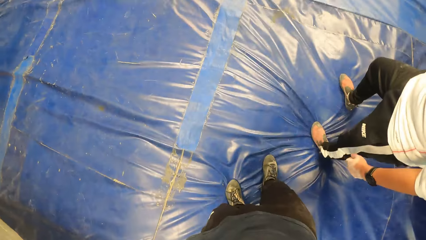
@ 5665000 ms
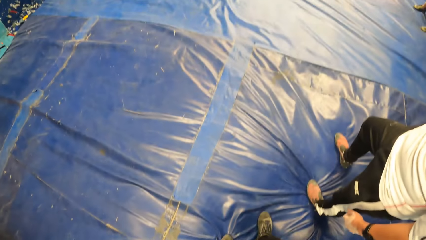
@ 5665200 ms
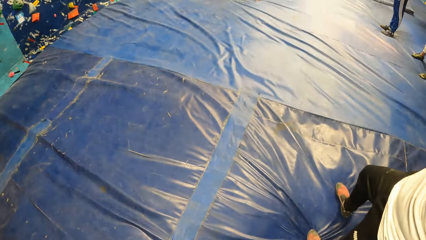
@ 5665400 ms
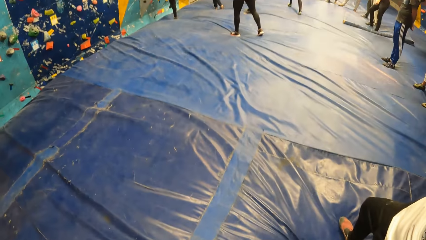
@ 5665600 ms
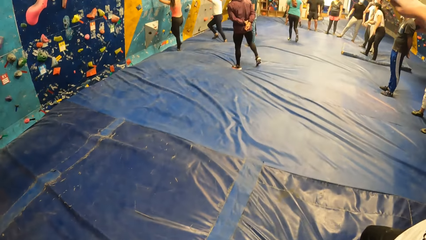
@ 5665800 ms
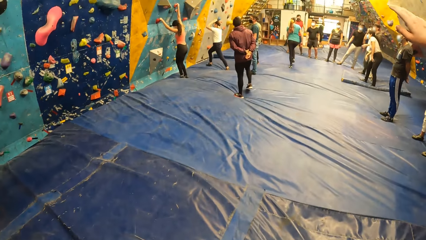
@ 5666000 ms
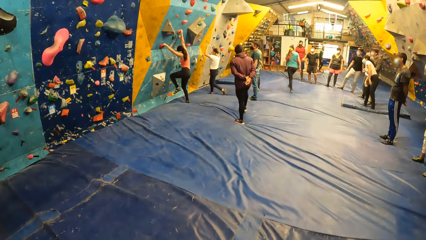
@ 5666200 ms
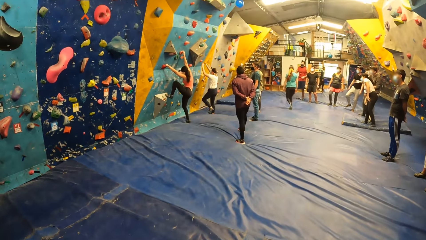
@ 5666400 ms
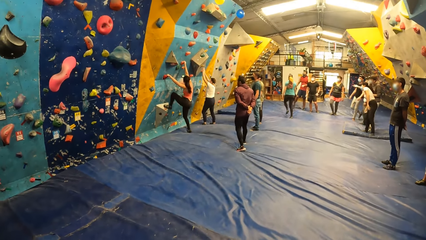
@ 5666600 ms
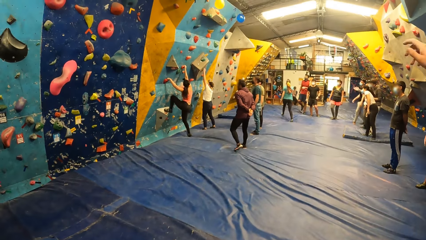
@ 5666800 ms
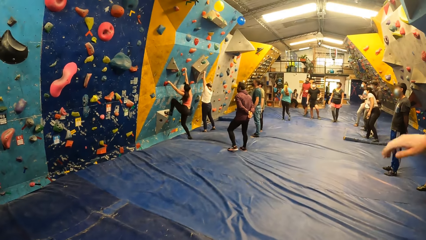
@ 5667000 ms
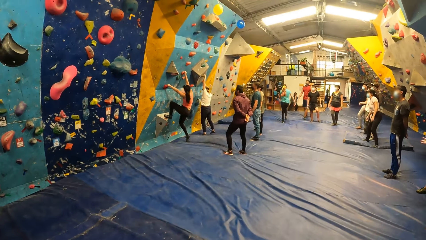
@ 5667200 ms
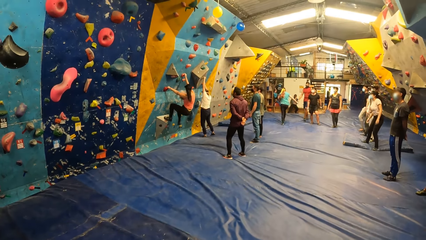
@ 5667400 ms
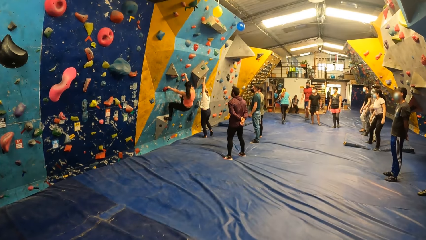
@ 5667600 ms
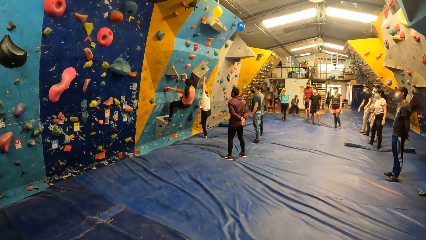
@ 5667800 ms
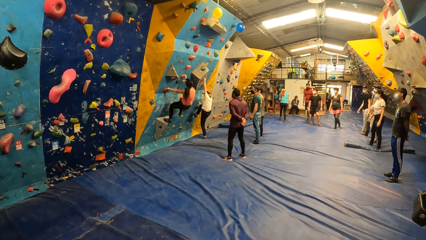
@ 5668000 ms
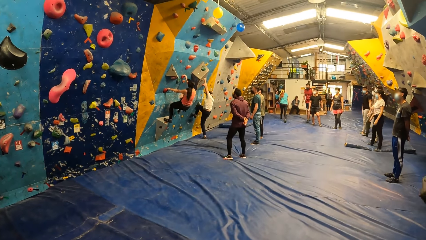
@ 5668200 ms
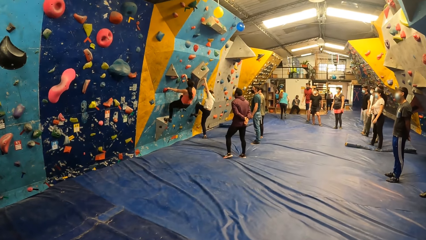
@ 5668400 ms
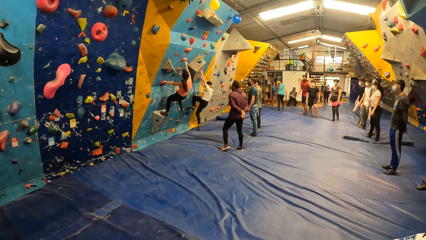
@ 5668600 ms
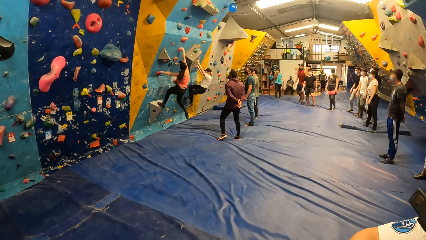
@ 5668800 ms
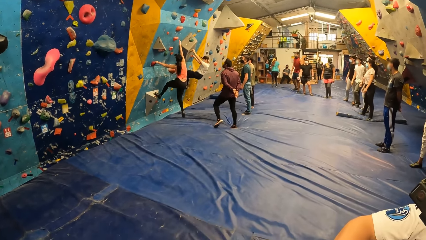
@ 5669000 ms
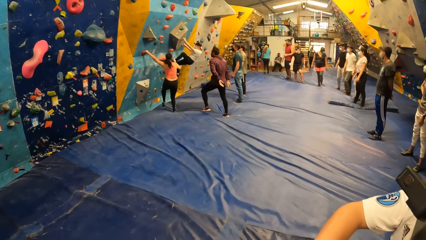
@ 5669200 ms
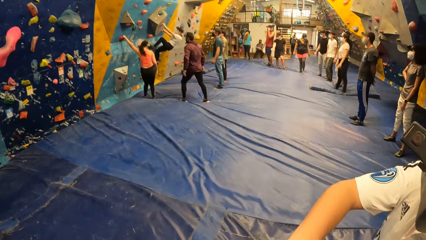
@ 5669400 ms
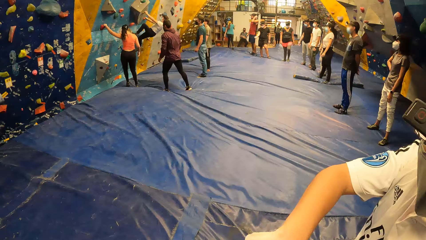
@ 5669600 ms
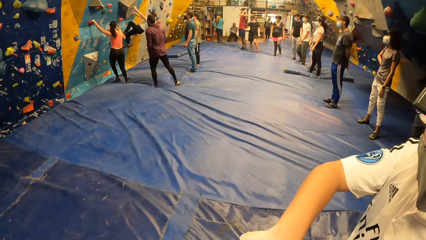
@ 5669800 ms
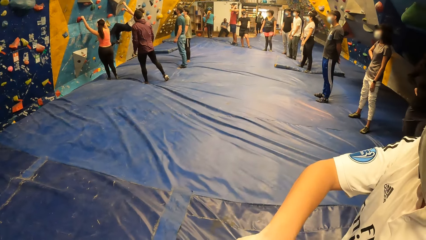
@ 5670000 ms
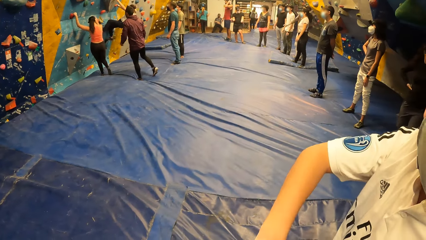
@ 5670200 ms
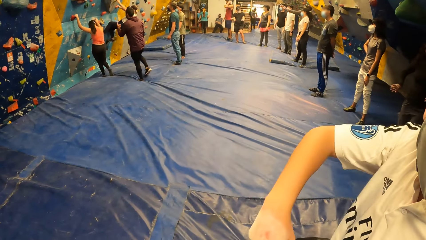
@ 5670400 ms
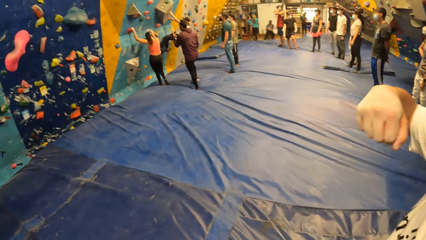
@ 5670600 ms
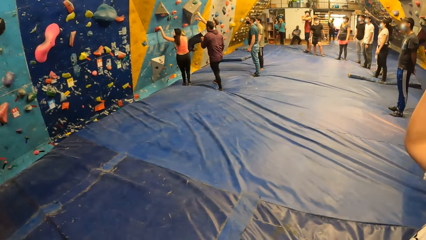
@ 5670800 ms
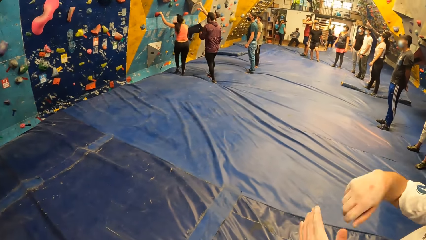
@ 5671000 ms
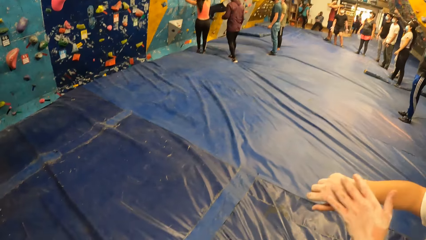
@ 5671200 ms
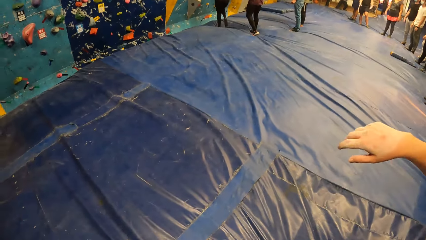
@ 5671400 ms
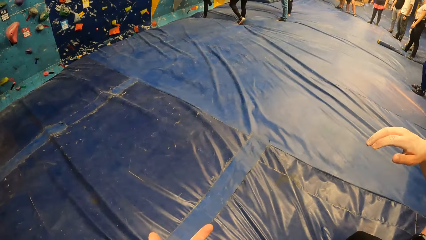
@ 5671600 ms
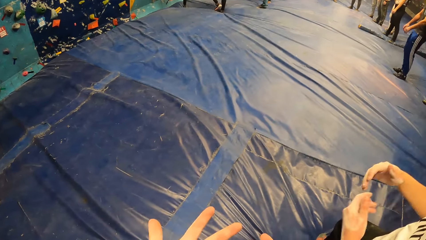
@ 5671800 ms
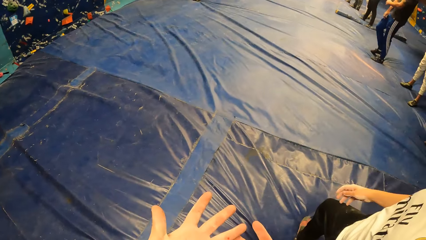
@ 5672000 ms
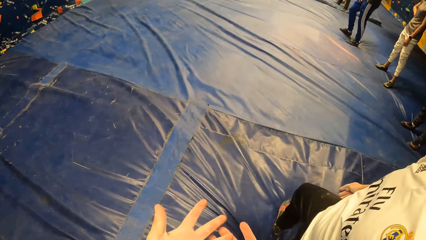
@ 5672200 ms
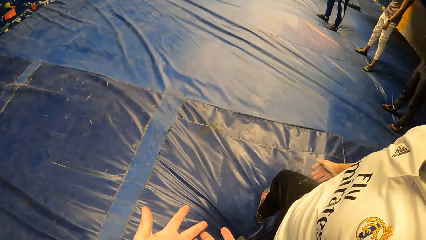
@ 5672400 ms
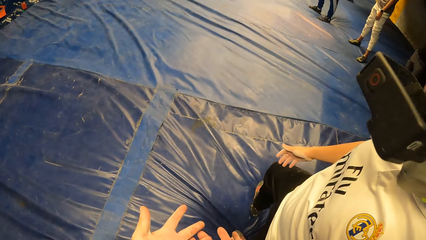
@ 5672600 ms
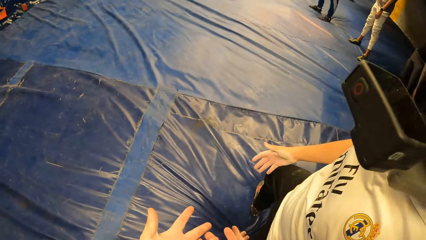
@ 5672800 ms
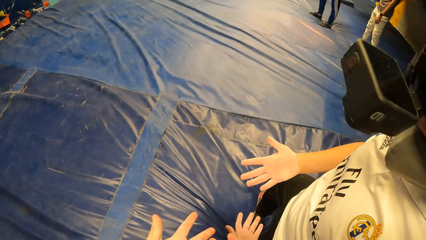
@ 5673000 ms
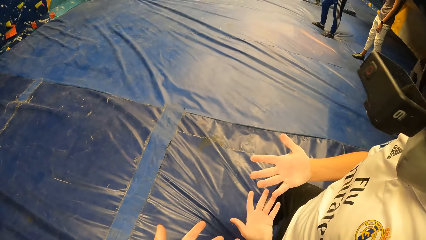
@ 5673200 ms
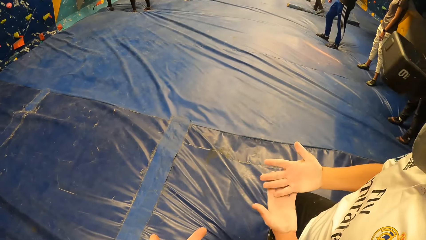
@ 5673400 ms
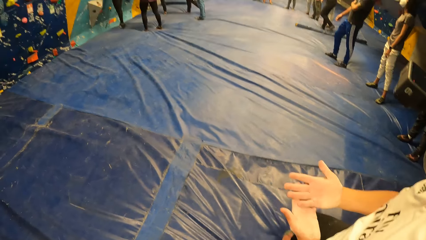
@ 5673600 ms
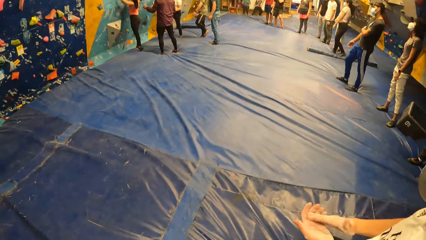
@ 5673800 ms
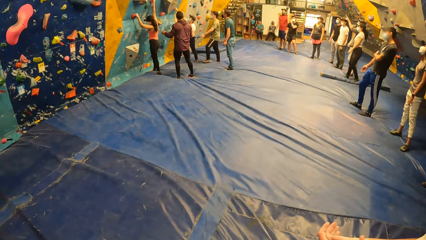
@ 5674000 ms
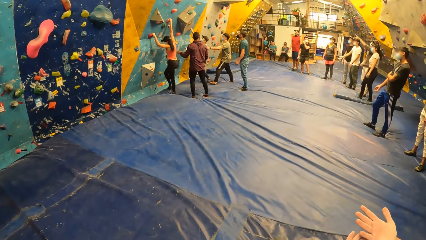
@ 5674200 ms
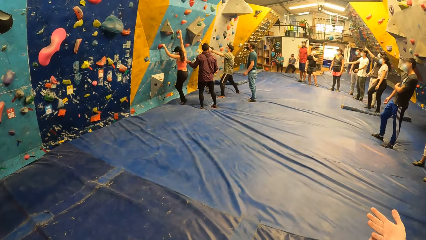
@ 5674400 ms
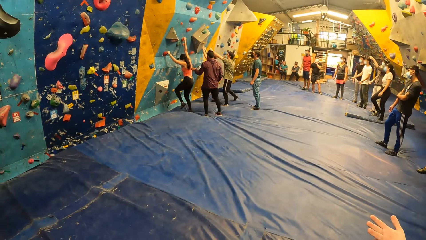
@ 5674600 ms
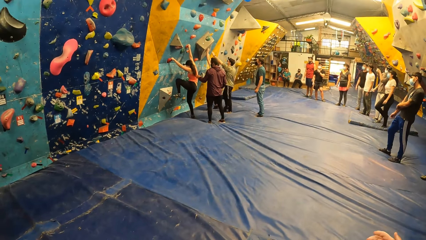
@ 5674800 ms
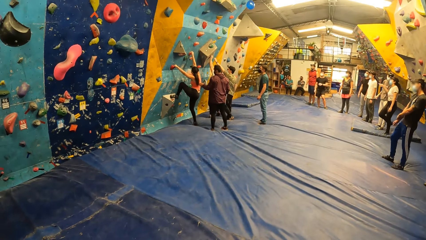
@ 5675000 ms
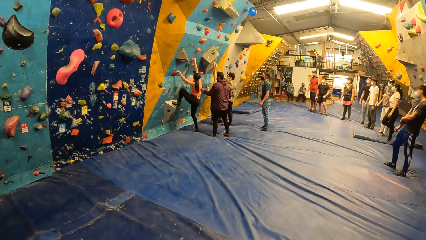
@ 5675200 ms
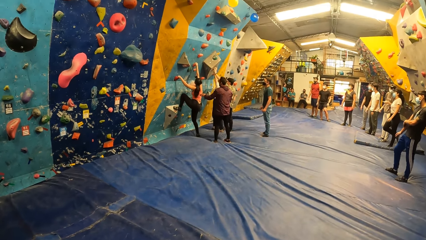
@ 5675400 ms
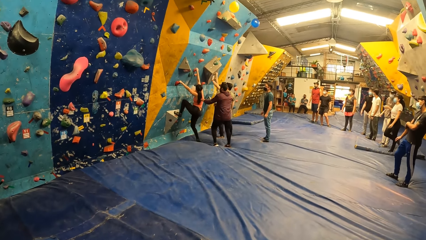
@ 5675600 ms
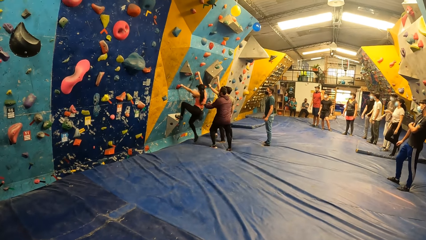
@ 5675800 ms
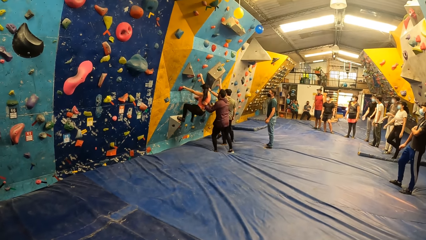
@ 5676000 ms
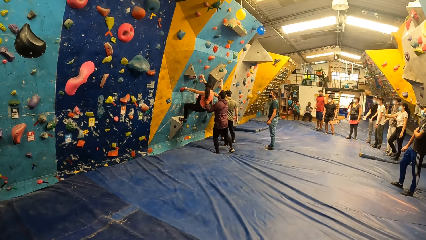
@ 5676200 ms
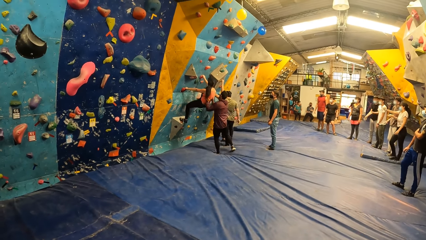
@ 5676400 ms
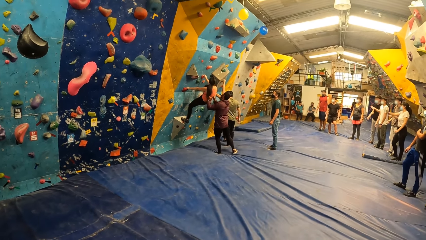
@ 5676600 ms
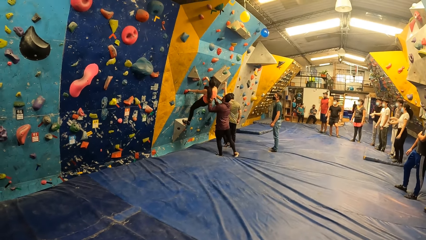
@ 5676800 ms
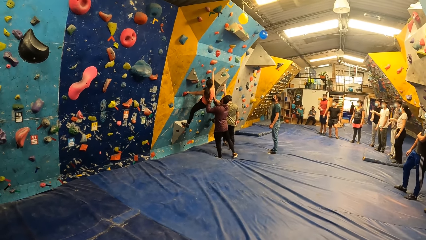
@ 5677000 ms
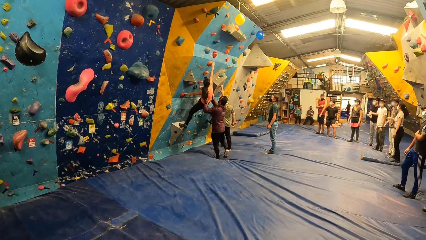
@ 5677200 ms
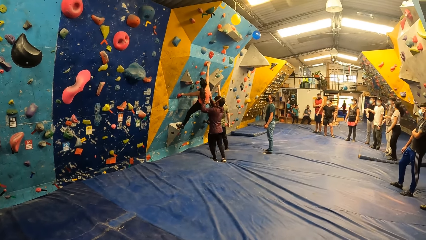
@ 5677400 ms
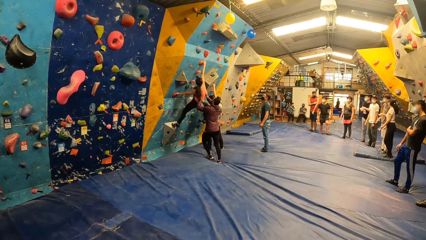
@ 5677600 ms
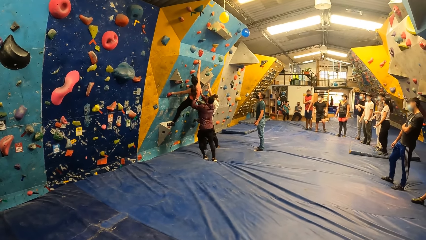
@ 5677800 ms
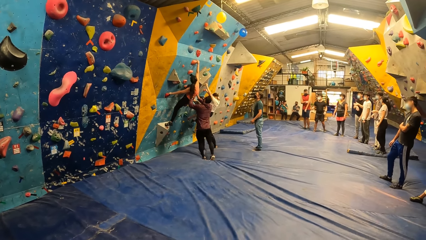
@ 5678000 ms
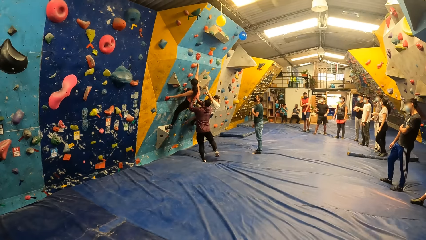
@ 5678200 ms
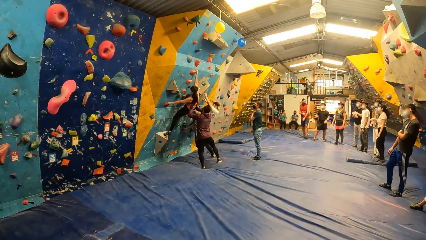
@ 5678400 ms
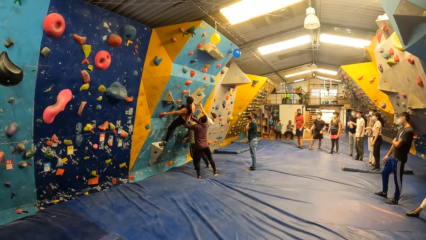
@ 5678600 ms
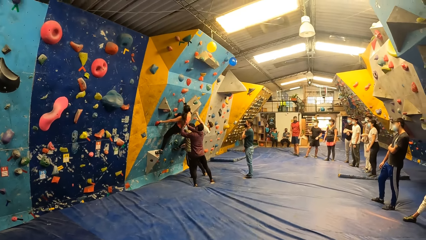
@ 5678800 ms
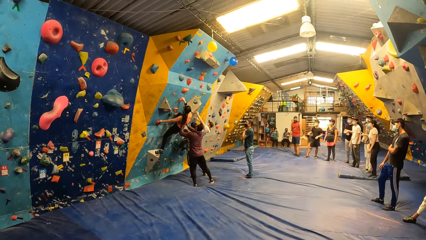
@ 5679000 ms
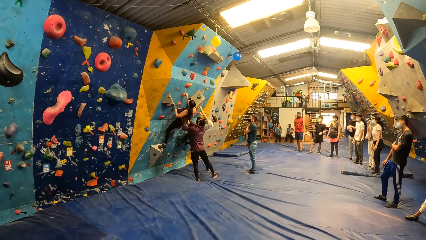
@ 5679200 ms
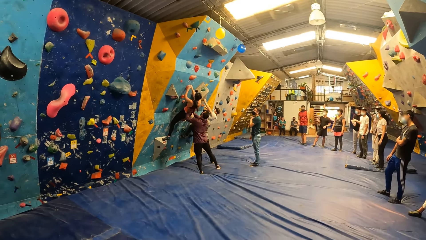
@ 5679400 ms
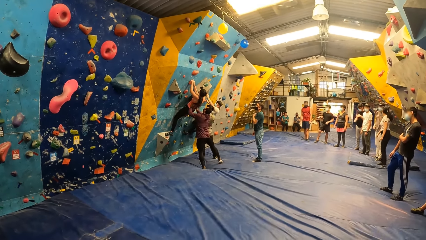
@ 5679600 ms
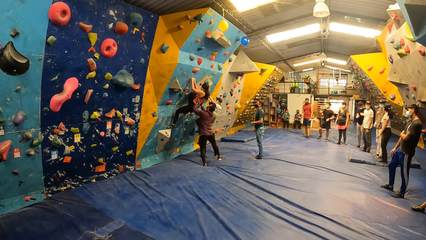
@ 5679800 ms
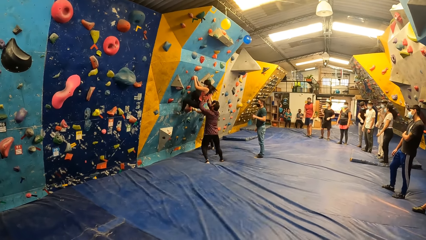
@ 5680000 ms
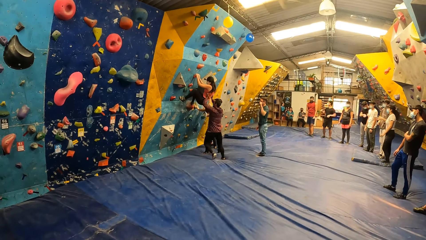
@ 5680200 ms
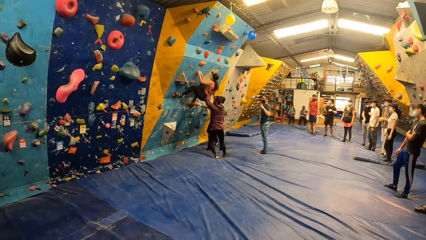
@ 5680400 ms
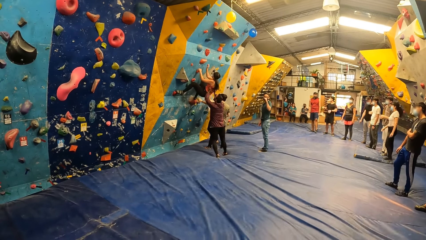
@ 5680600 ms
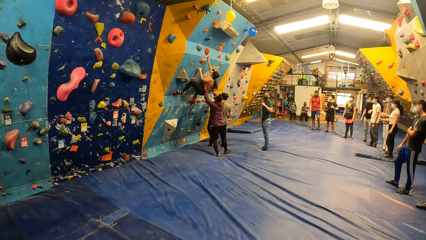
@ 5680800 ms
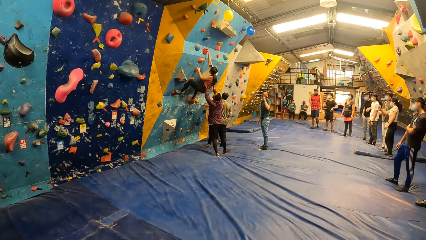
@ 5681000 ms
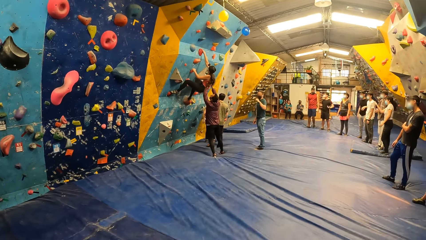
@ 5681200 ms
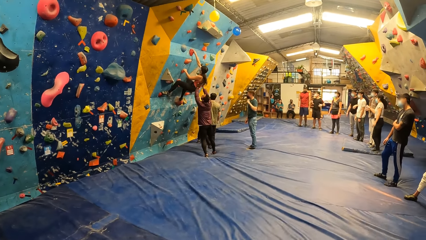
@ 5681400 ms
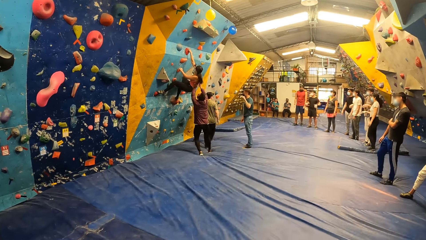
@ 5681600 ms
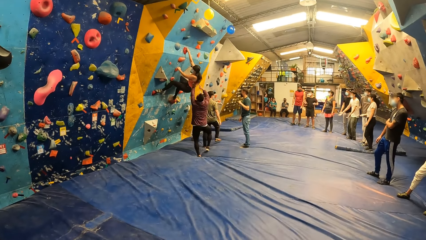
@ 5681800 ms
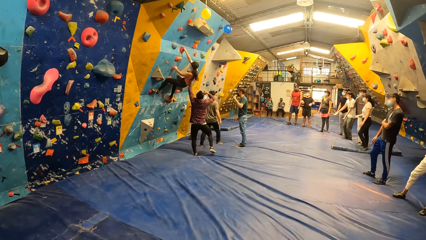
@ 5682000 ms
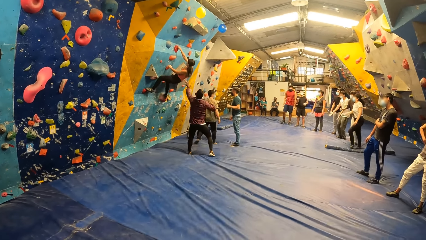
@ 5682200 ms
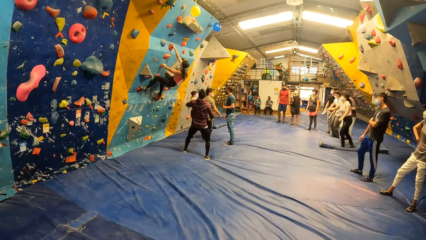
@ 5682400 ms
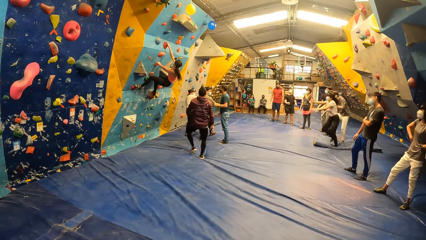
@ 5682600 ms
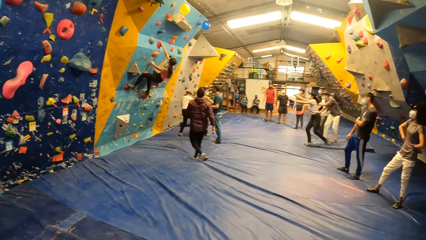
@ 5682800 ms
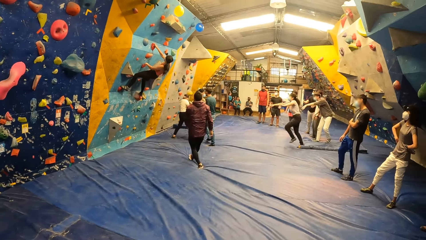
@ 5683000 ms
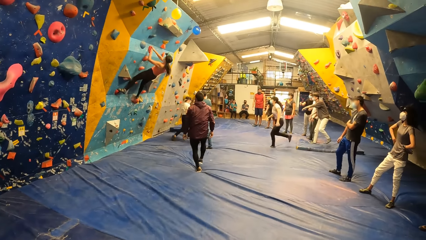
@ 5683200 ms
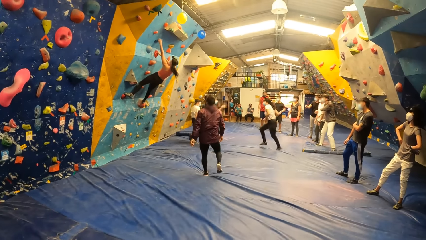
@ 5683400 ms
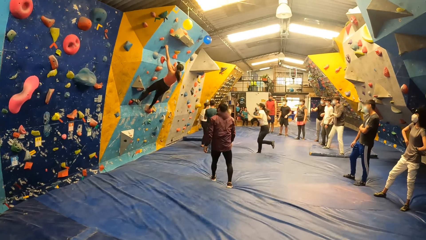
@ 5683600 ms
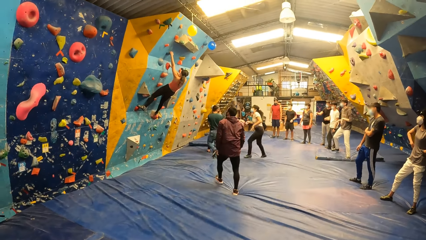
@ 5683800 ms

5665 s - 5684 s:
A woman climbs up the bouldering wall with both hands. The woman falls off the bouldering wall to the crash pad. Another woman climbs up the bouldering wall with both hands. The camera wearer interacts with the man. The man rubs his right hand with his left hand. The man rubs both hands together. An instructor interacts with the second woman. The first woman climbs up the bouldering wall with both hands. Another instructor holds the first woman with both hands. The second woman climbs the bouldering wall with both hands. The second woman falls off the bouldering wall to the crash pad.
